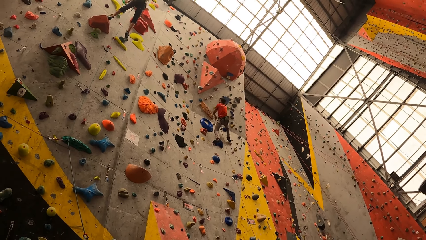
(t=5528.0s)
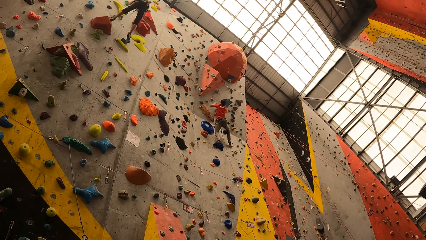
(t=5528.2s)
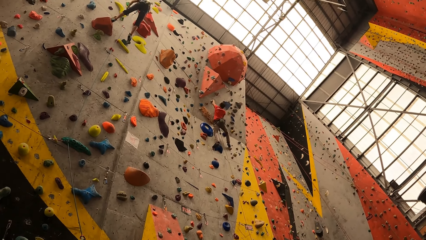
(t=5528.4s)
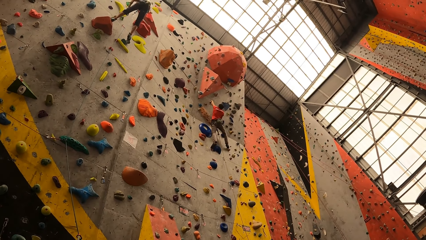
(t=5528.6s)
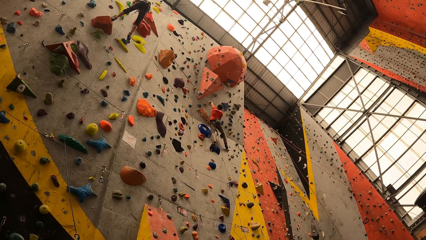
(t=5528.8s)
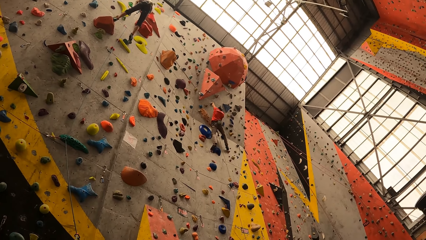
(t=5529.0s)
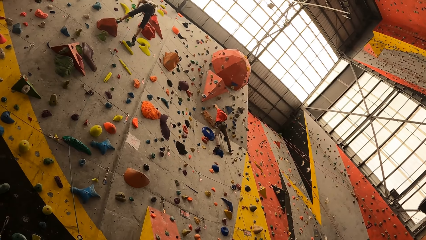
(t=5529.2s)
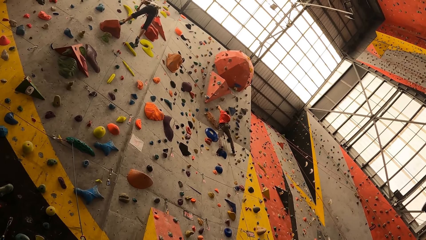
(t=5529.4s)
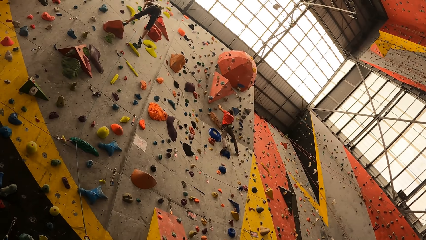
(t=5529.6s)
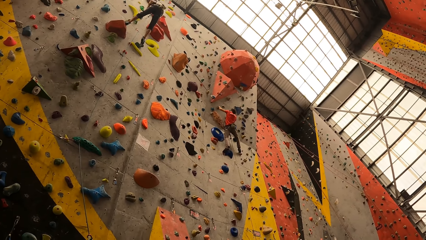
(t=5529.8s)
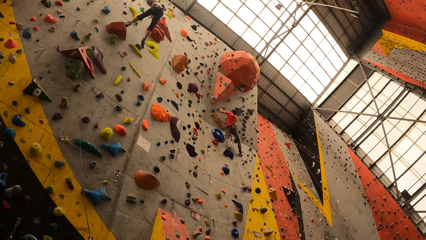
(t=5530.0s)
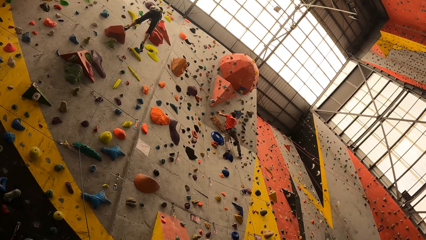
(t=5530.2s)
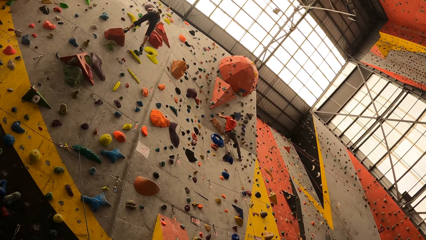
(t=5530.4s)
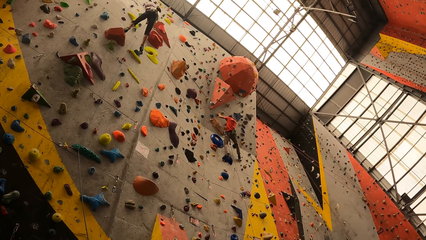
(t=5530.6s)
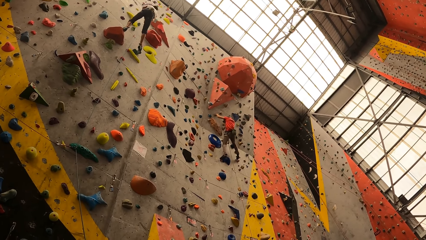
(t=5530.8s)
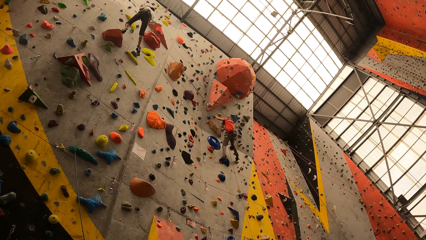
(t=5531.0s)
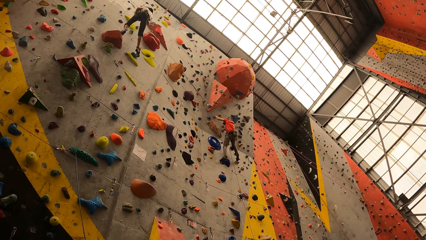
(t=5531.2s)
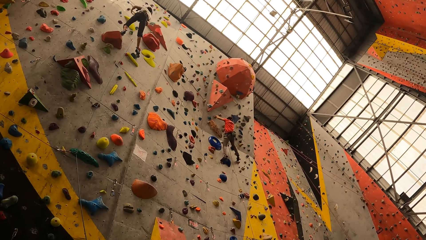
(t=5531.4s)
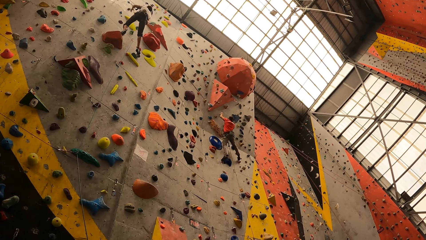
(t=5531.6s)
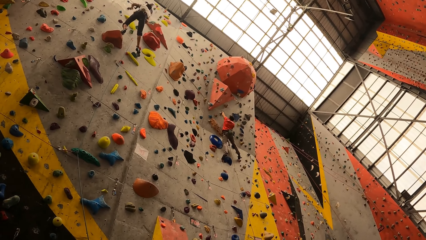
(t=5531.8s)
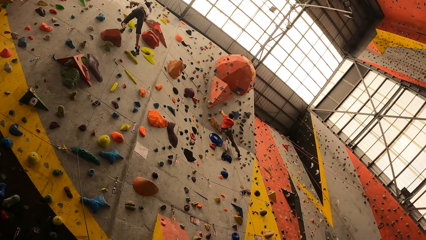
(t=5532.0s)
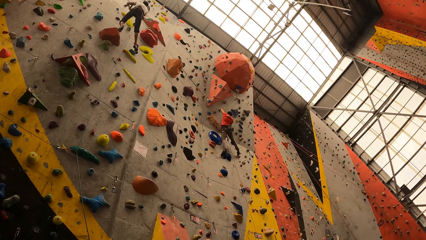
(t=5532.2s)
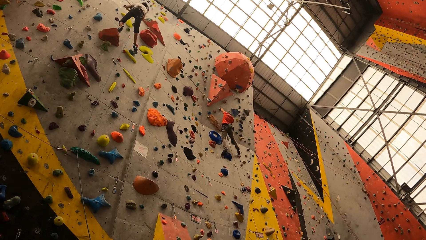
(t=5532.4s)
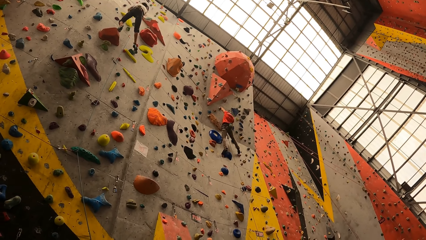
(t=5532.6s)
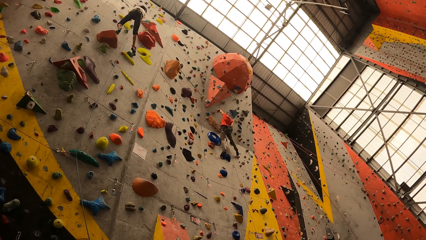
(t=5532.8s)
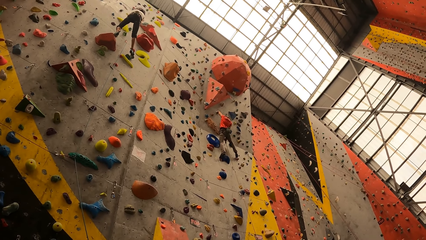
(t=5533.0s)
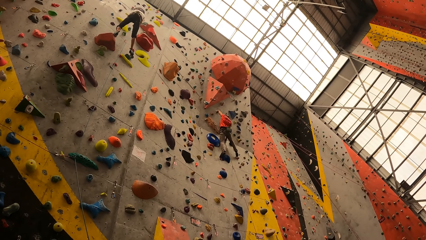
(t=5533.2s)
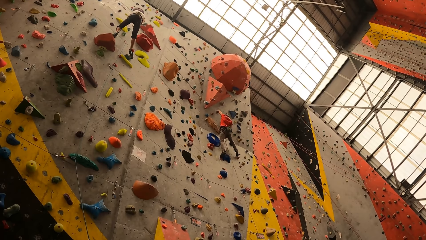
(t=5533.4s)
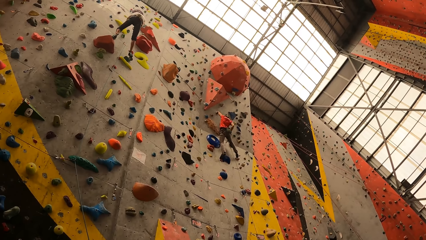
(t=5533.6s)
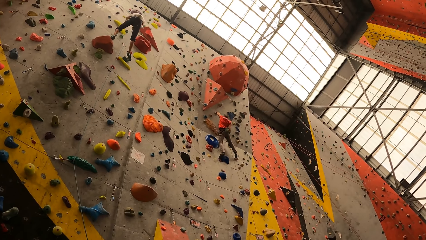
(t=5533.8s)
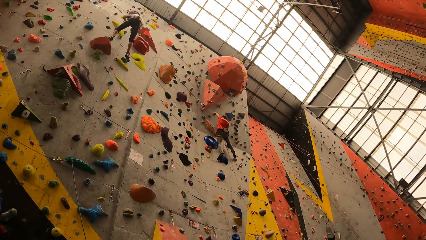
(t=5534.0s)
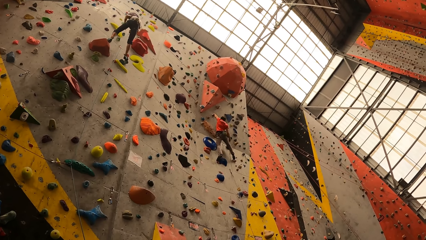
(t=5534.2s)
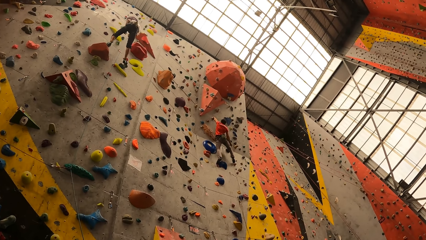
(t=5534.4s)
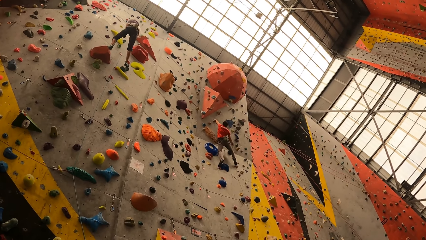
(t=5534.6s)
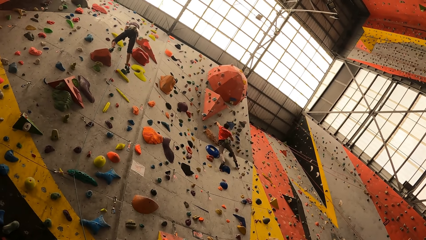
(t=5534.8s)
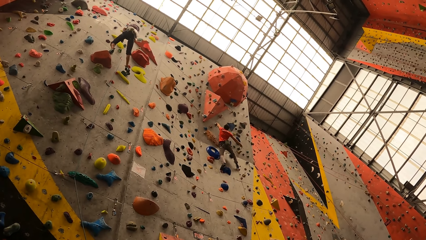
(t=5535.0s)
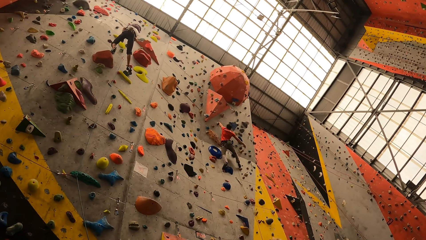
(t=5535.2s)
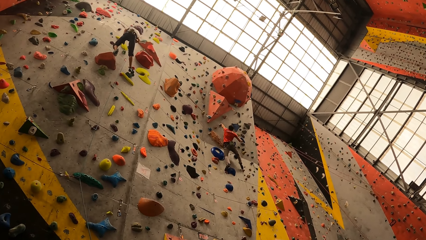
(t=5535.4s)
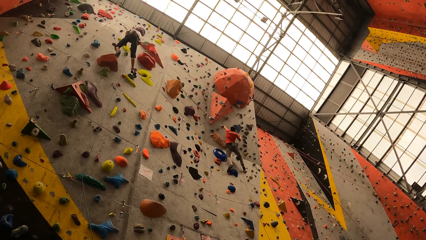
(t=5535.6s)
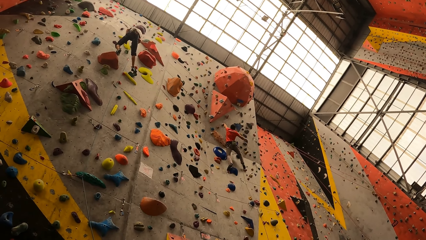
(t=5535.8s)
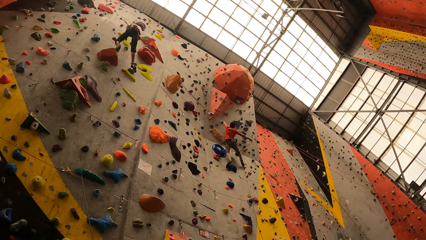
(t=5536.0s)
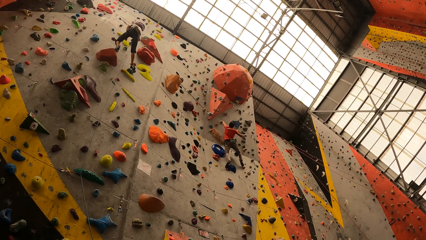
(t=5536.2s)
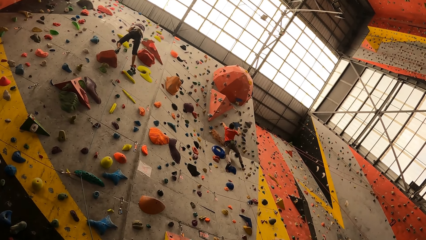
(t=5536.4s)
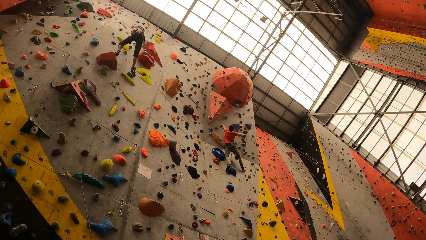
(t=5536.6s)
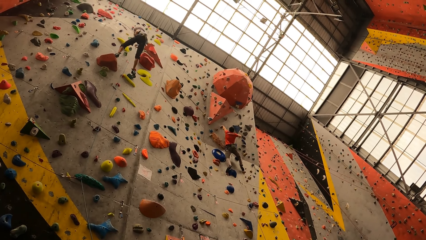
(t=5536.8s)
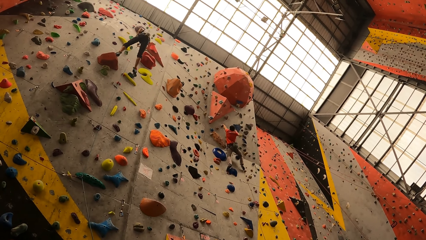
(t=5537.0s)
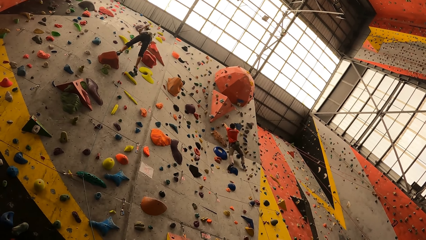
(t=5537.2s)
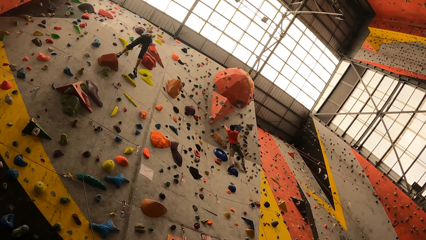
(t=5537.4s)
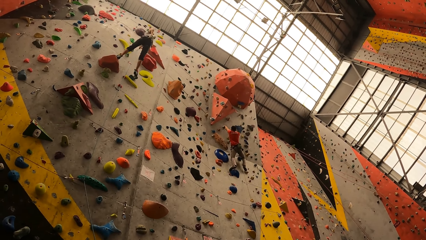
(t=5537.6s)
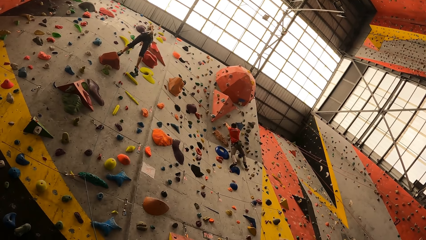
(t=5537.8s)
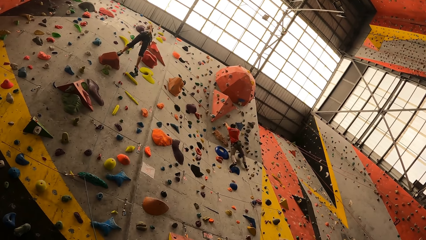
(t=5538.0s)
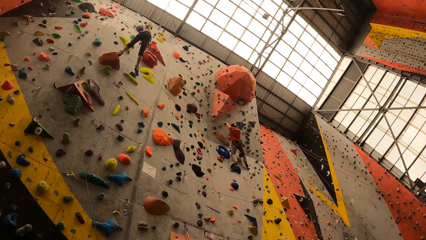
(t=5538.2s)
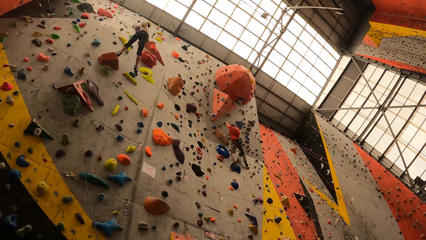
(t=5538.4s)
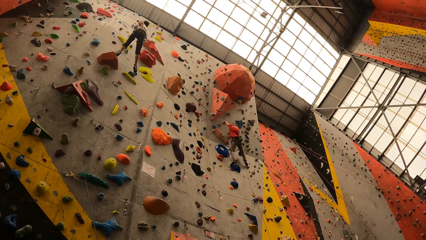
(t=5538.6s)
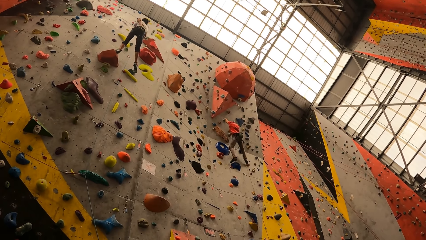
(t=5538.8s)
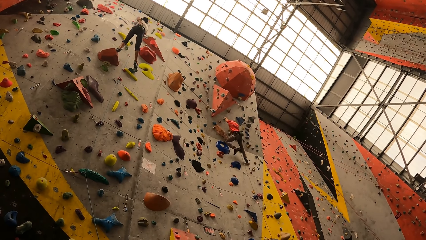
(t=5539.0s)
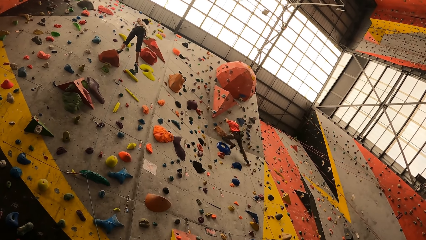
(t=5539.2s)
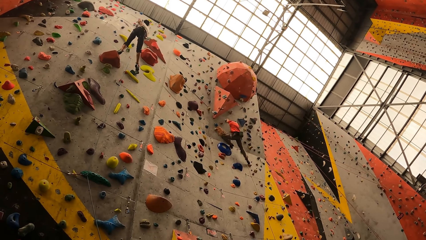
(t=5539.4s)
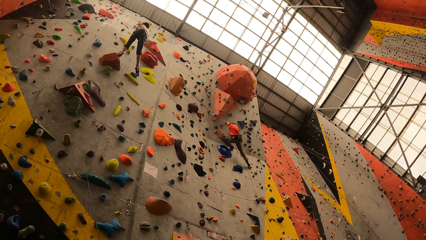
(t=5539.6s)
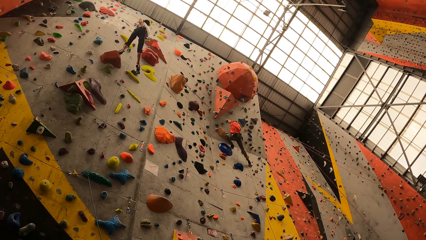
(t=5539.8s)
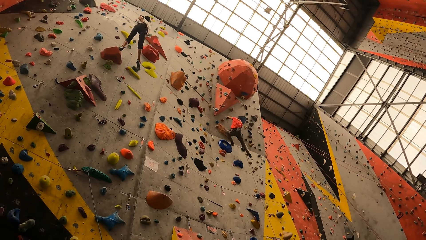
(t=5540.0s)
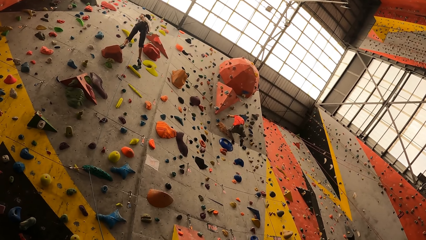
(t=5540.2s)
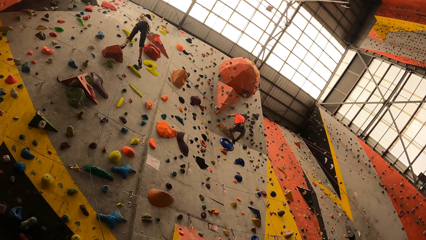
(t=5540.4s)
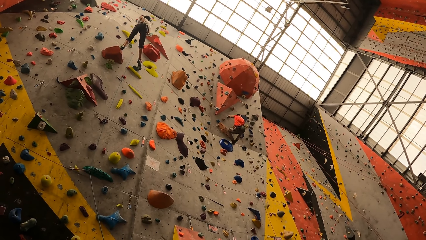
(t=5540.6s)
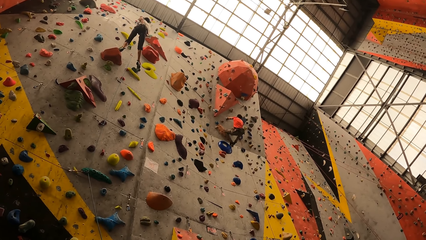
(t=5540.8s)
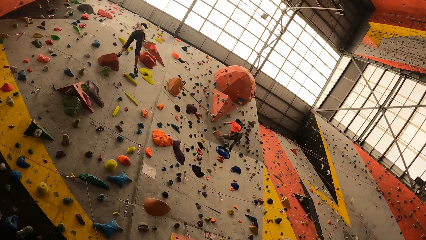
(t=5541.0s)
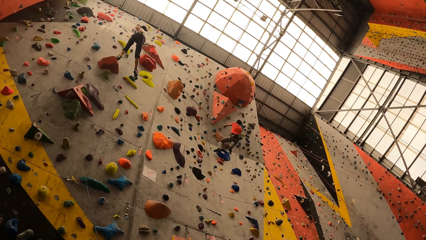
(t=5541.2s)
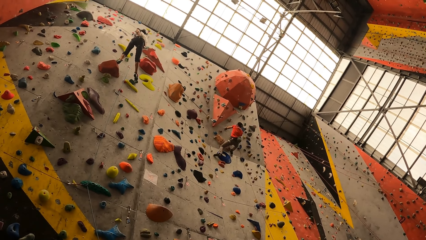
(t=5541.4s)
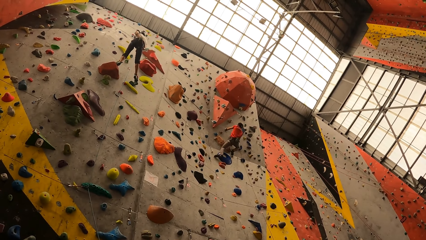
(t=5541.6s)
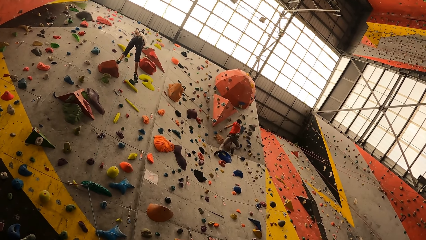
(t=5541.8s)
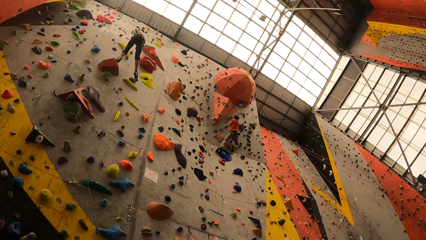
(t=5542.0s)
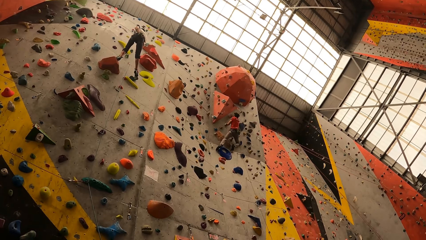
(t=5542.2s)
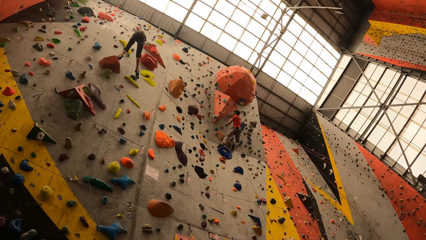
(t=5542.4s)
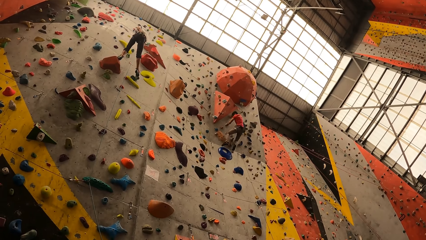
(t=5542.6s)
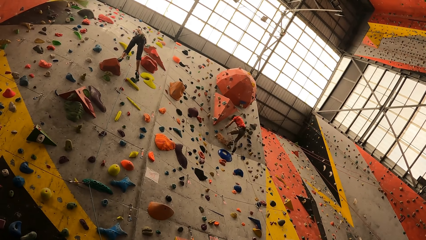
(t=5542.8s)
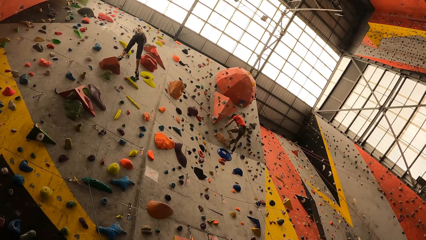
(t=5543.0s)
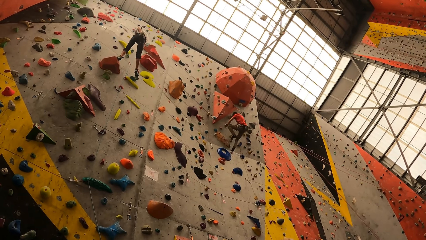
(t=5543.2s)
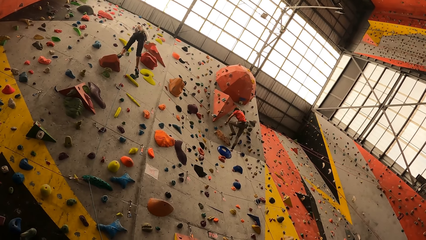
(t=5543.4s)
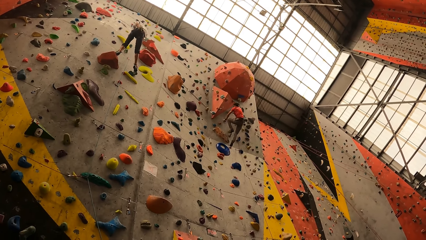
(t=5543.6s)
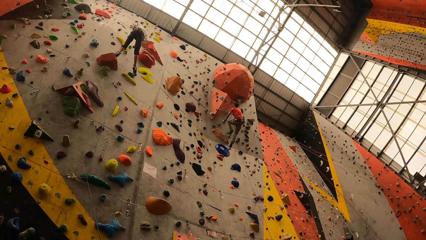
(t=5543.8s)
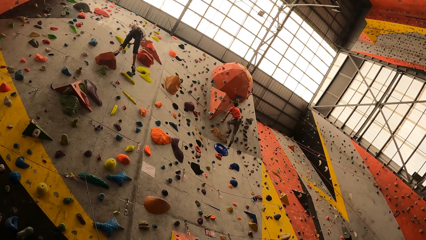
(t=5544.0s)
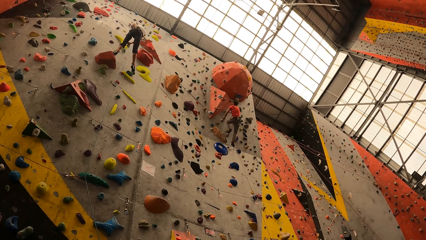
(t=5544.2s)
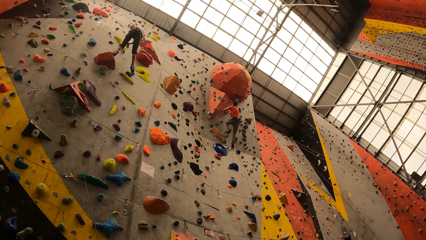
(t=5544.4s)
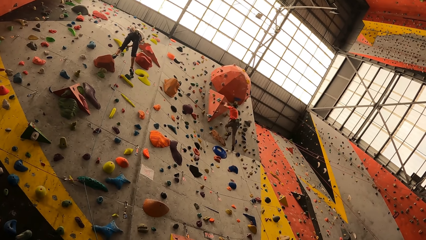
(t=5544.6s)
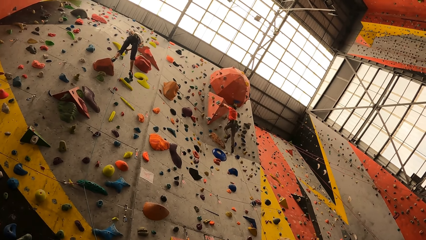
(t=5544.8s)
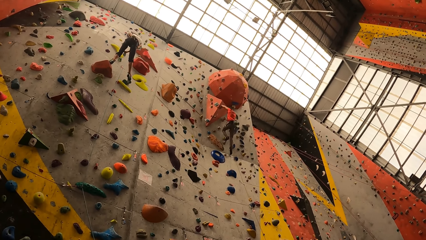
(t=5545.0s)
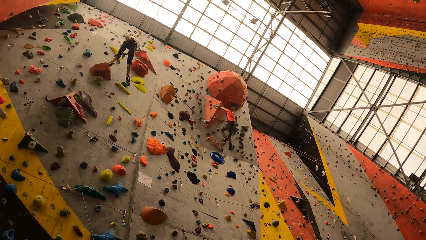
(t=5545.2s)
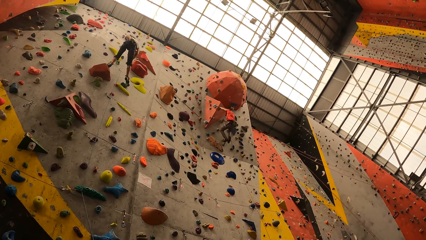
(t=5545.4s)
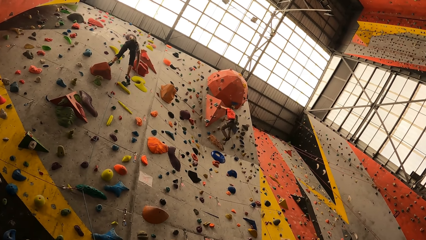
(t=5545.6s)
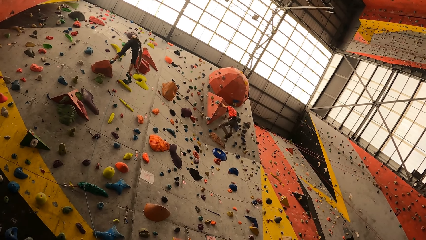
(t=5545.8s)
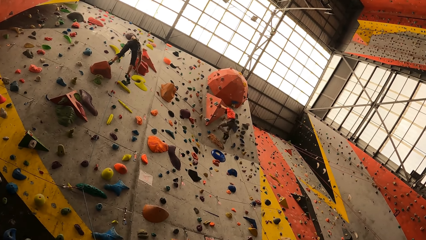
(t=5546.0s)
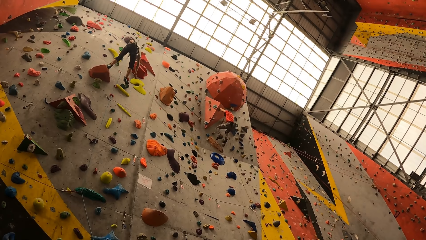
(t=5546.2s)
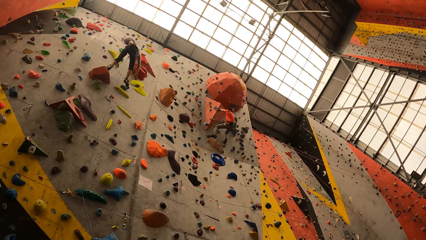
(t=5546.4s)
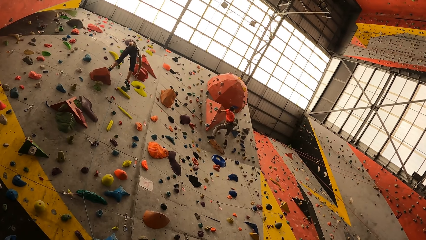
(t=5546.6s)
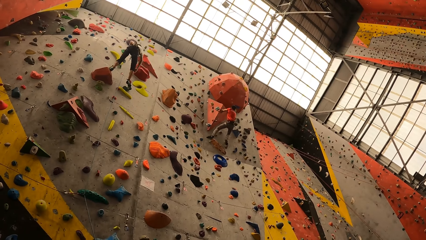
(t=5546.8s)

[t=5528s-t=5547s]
A person climbs the wall. Another person climbs the wall.
